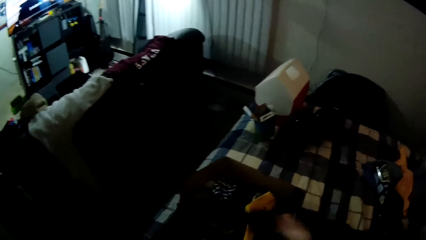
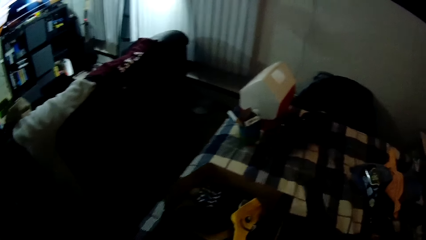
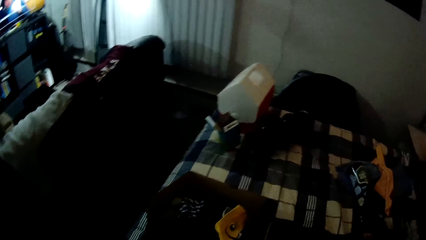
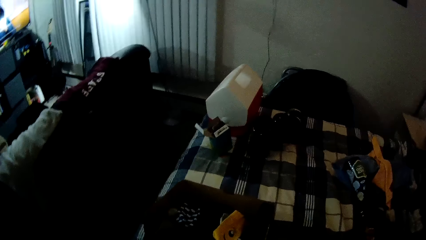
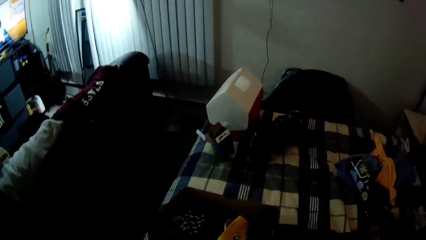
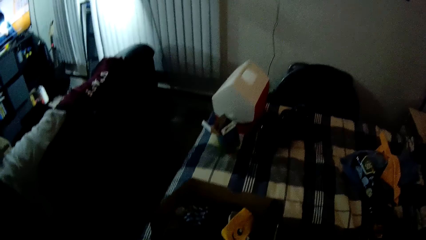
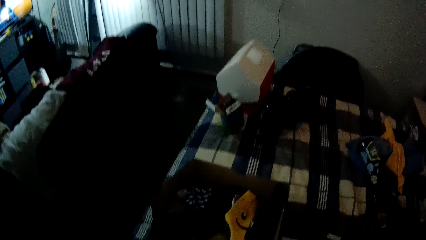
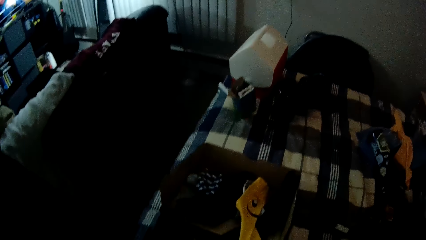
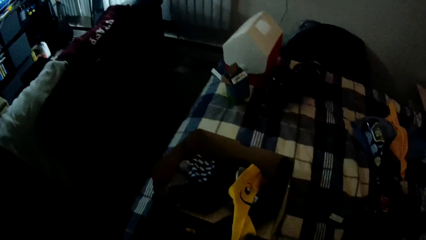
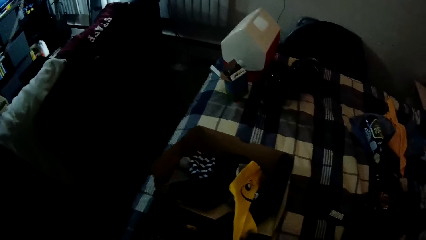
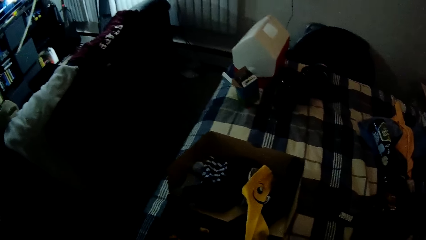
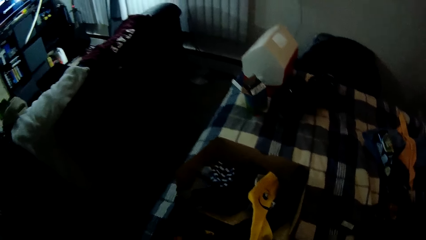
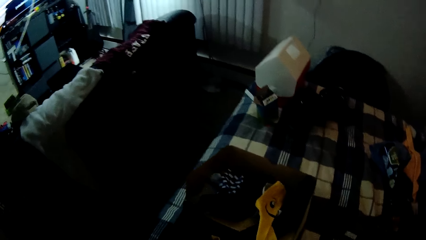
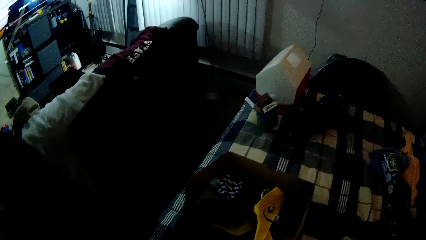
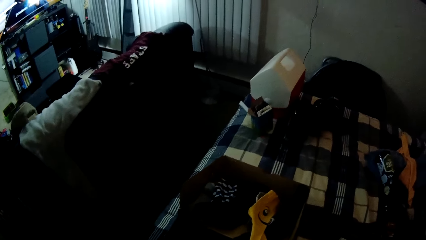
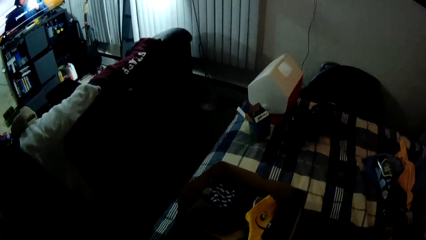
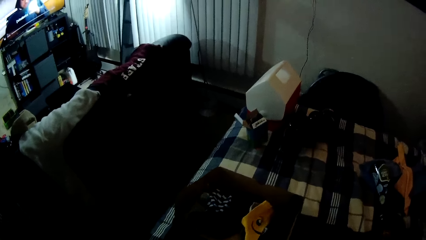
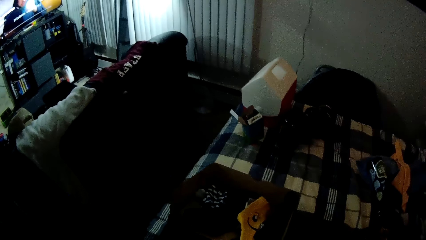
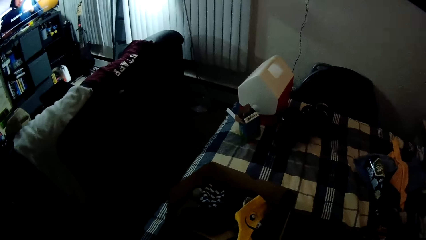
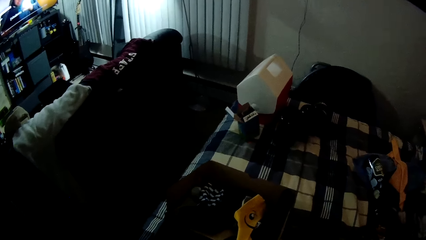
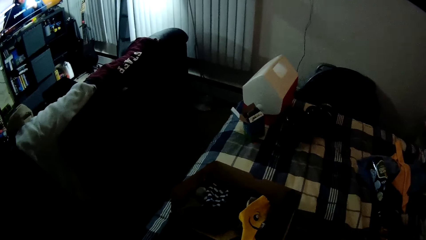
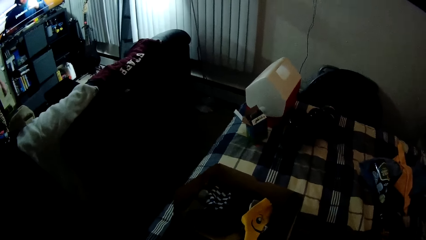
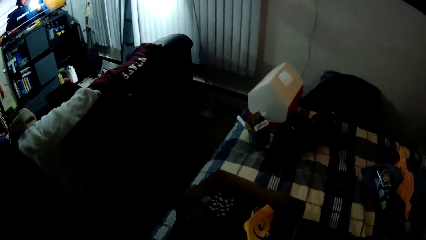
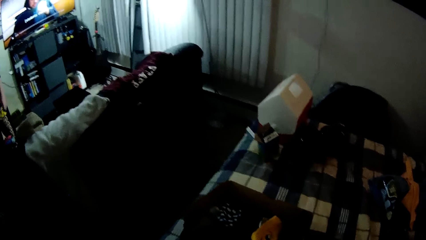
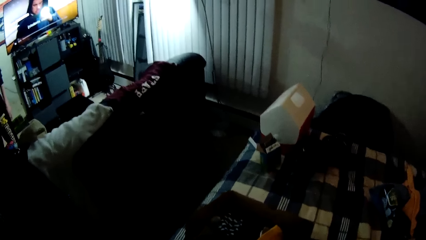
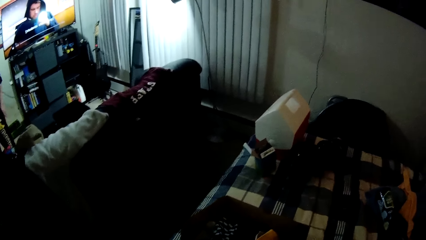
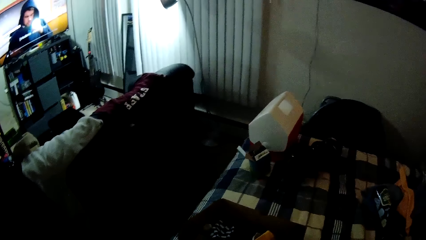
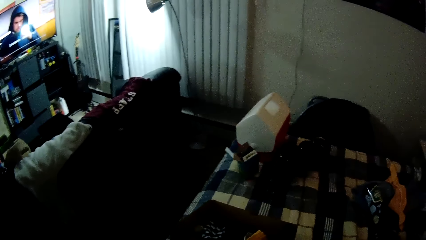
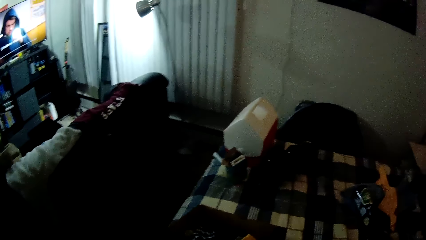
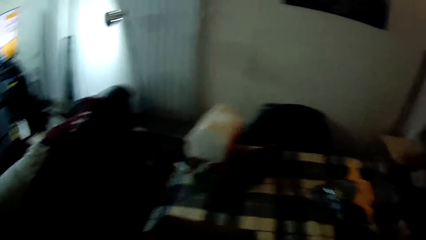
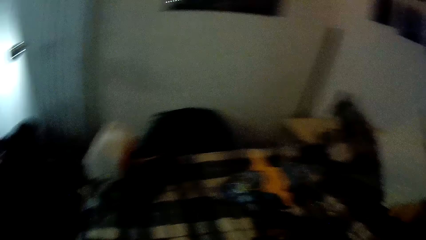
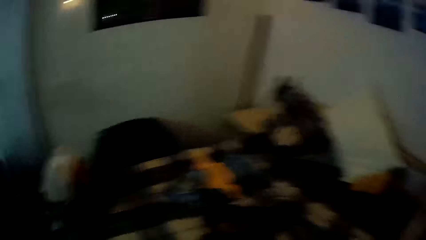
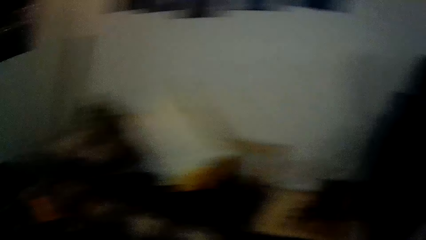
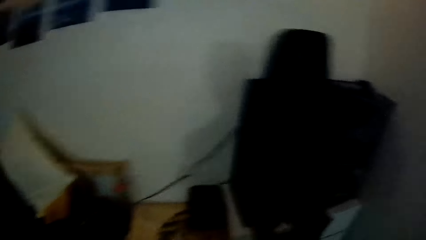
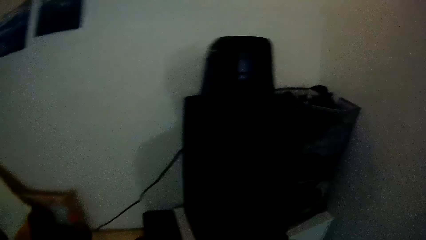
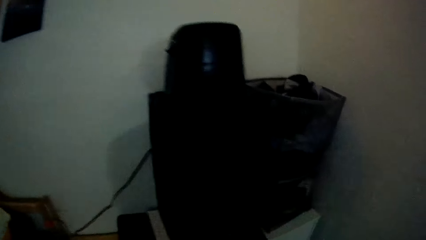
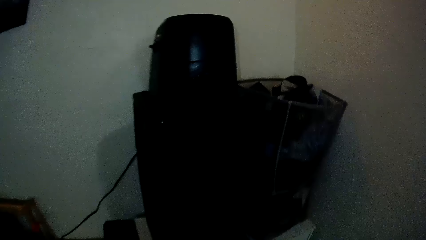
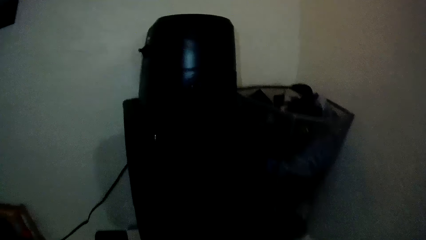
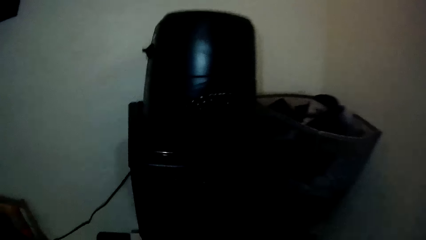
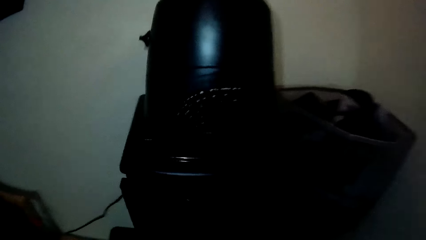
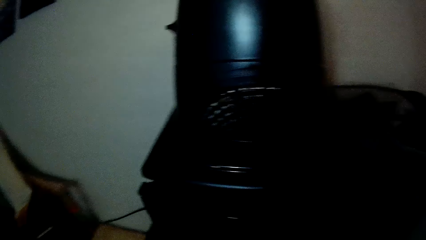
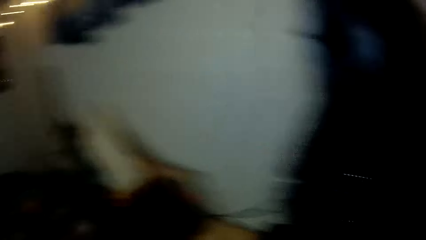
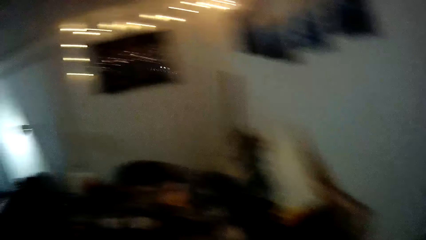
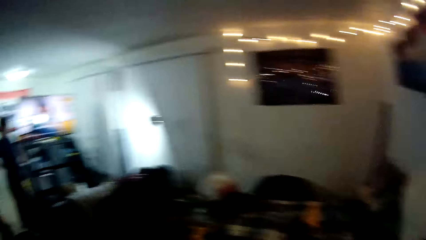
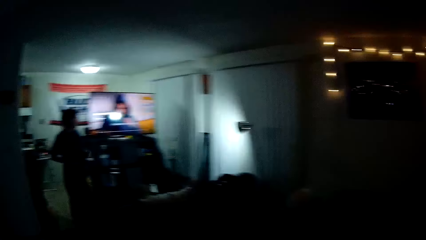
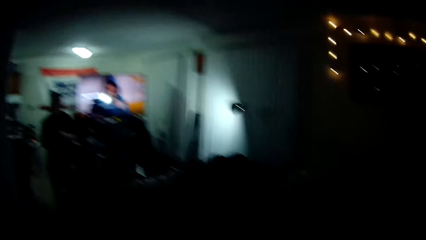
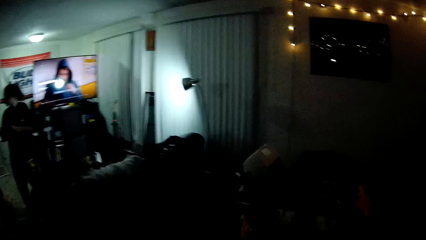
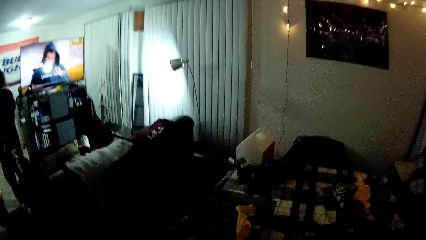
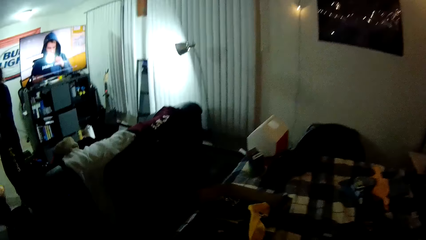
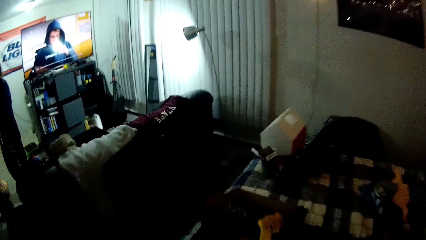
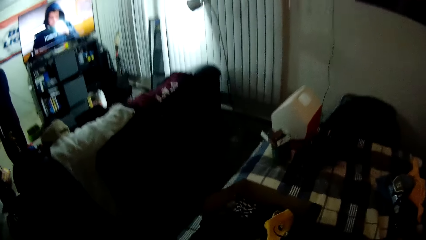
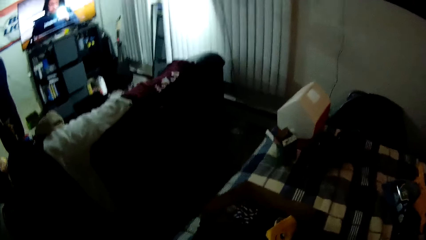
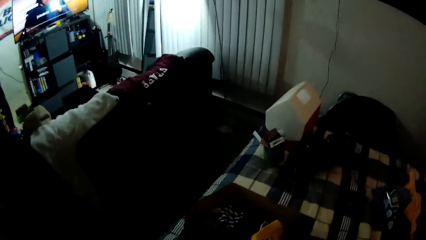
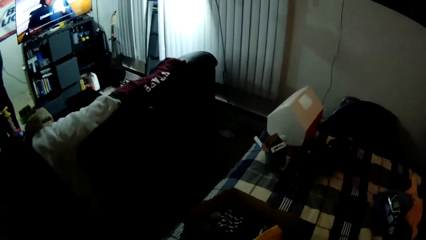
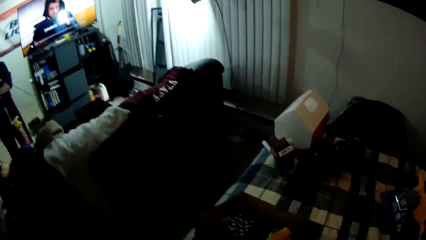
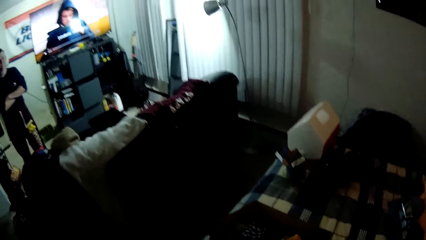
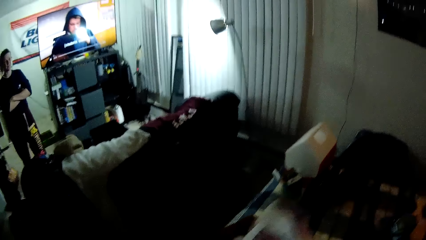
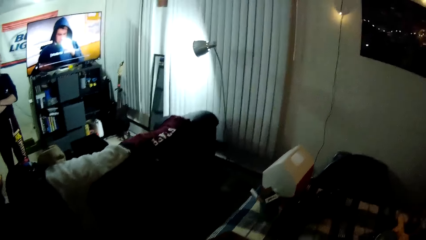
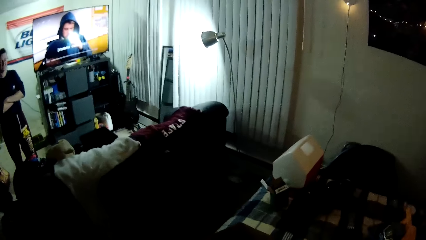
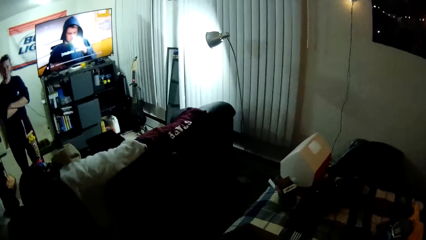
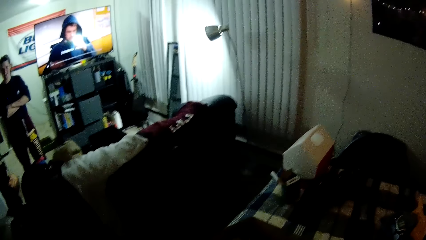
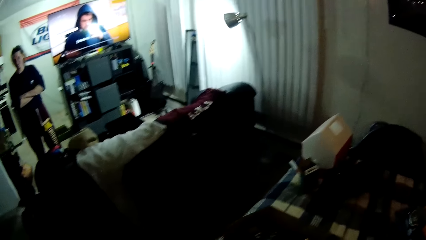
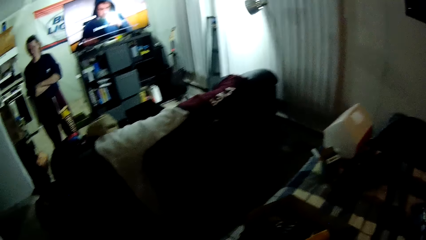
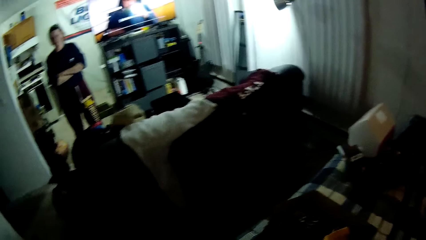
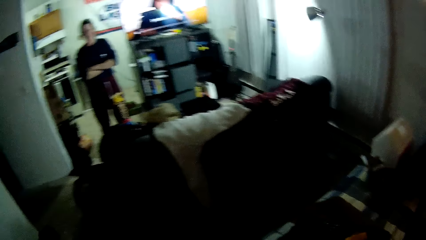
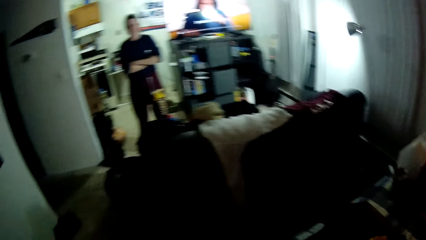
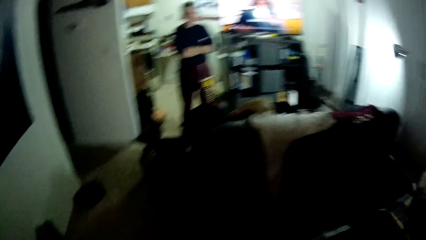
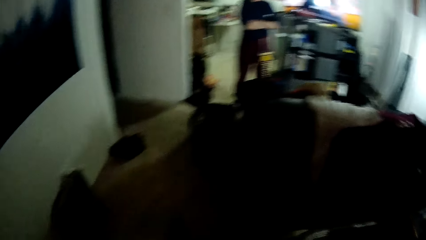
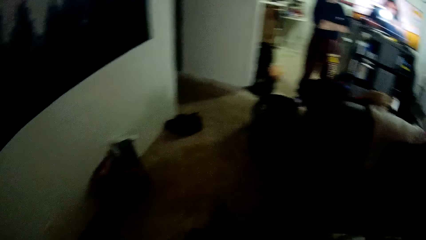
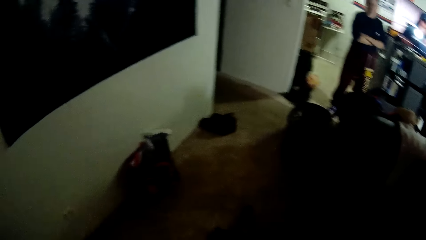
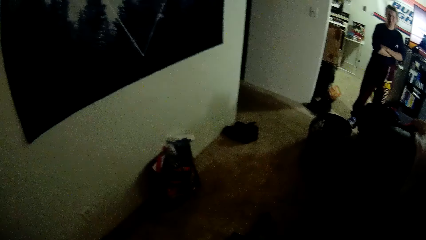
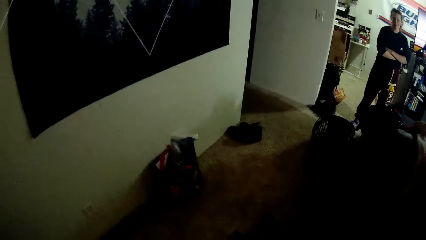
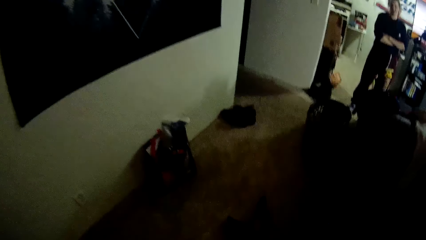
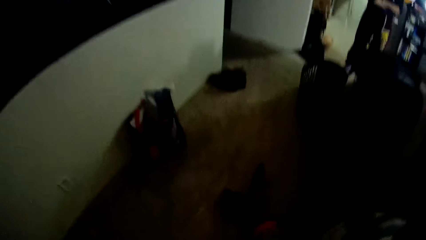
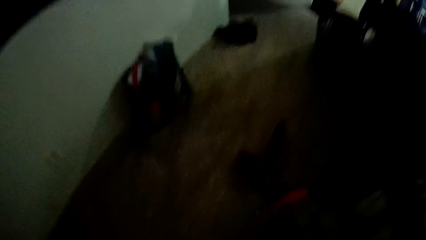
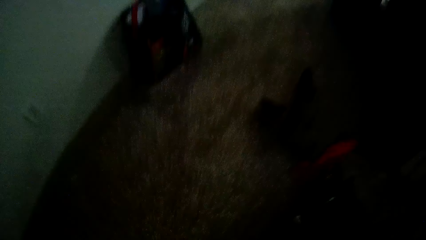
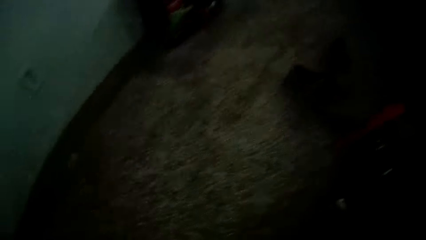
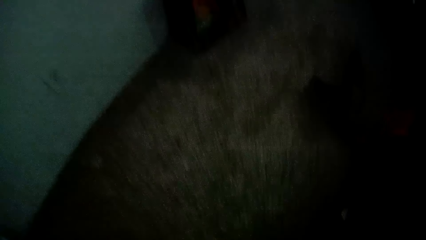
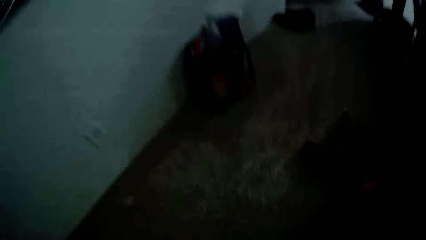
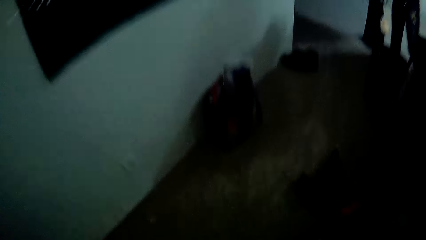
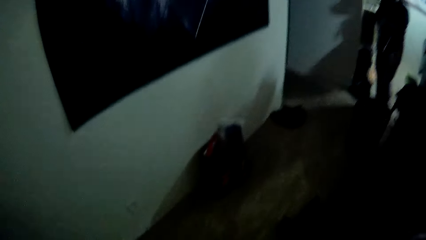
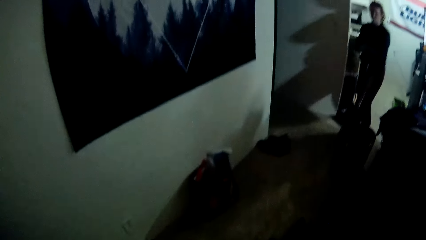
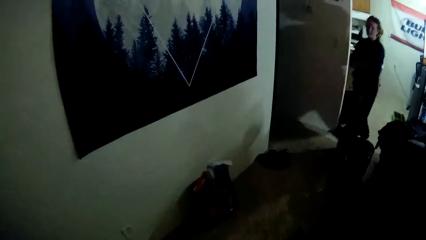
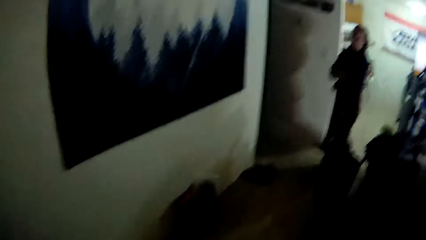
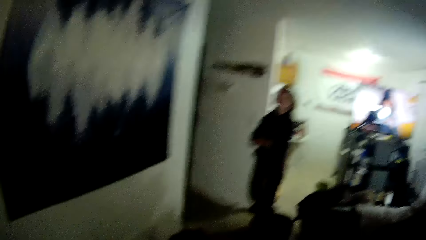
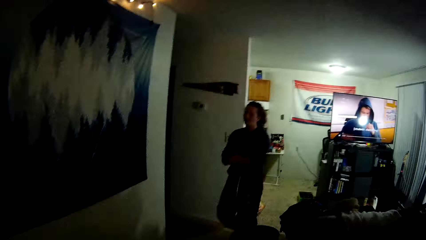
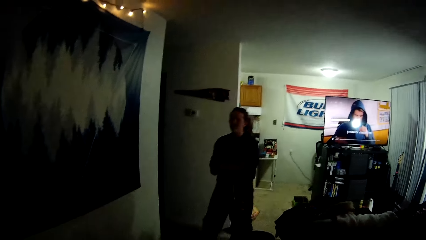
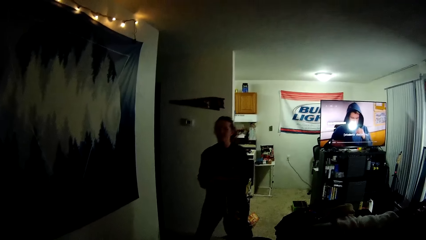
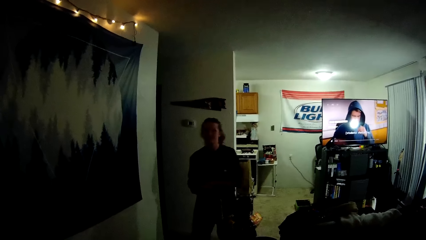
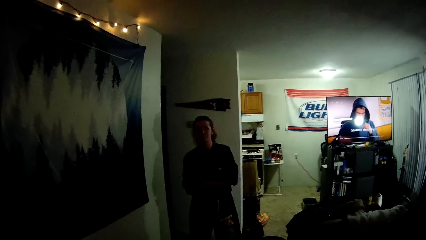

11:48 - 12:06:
The camera wearer arranges the socks in the box. They put the cloth in the drawer. They pick another cloth from the bed. They pick something. A person looks at the camera wearer. The person walks towards the camera wearer.
